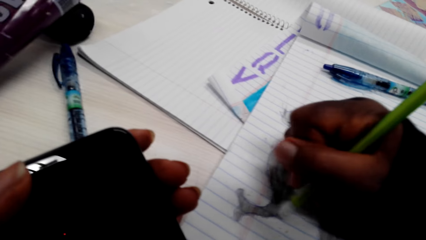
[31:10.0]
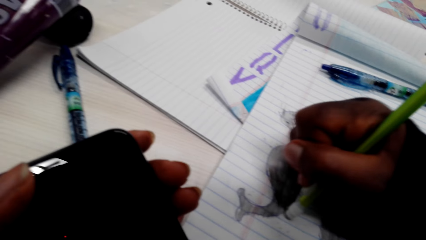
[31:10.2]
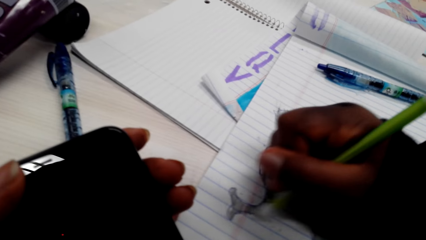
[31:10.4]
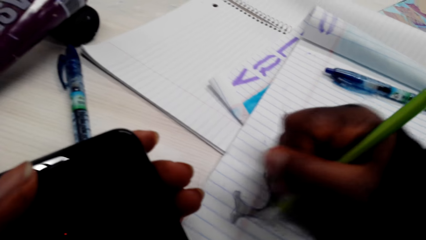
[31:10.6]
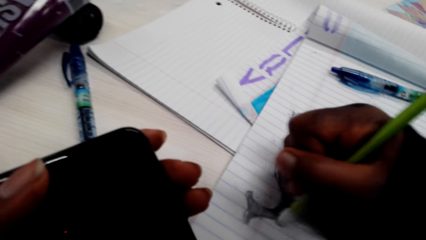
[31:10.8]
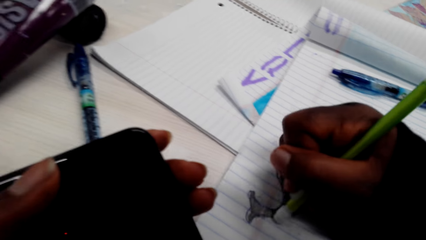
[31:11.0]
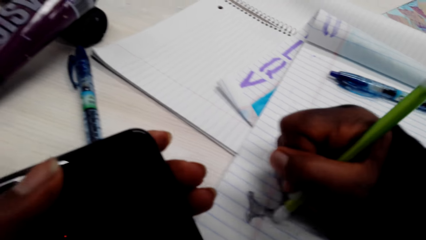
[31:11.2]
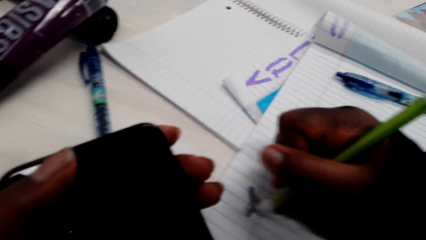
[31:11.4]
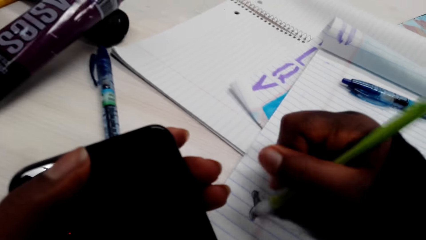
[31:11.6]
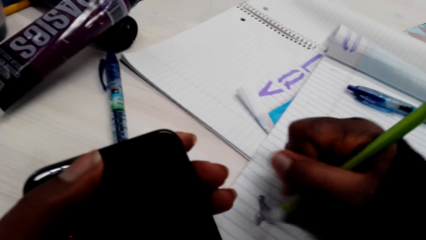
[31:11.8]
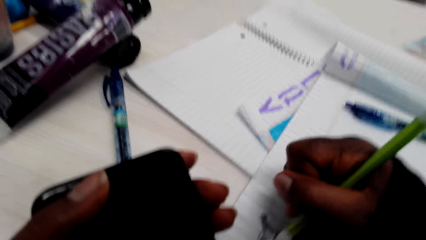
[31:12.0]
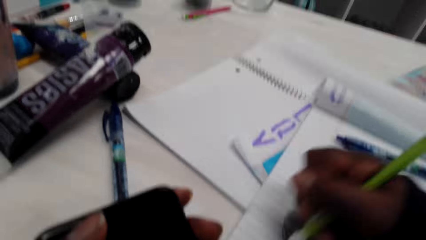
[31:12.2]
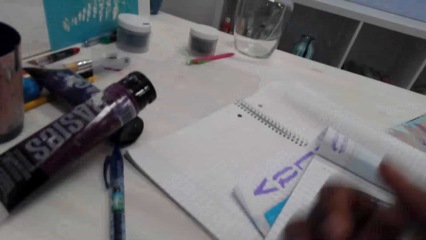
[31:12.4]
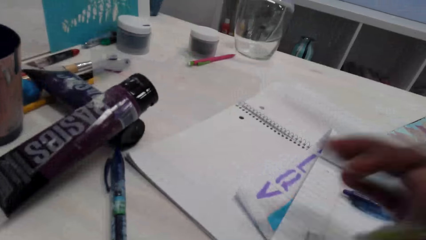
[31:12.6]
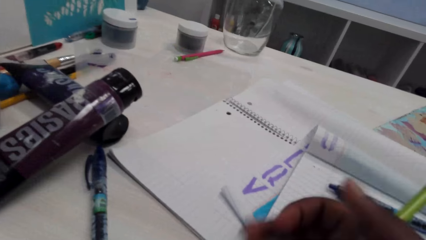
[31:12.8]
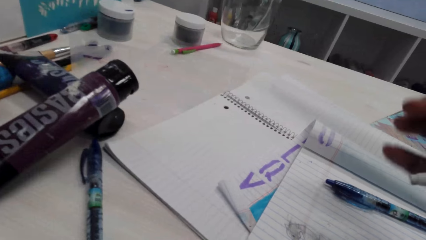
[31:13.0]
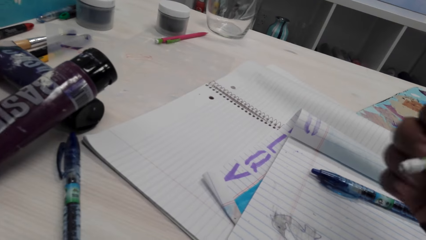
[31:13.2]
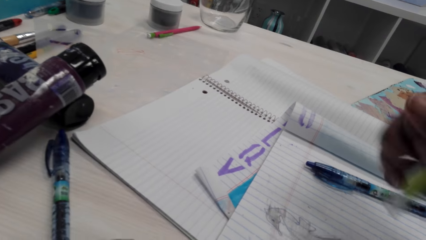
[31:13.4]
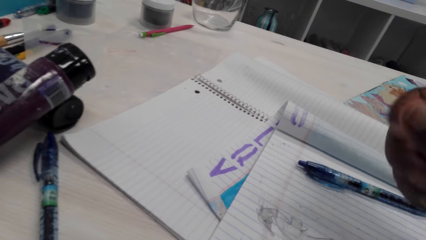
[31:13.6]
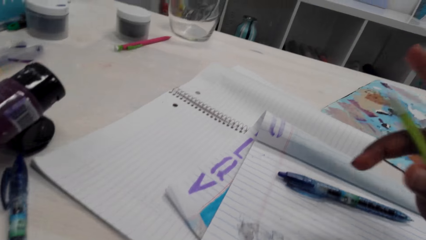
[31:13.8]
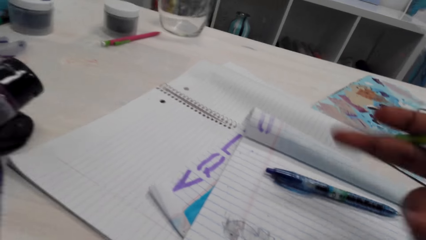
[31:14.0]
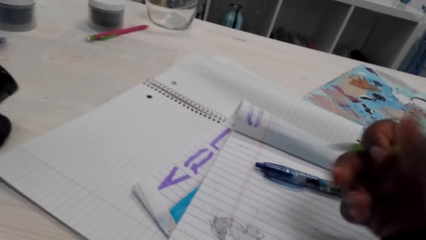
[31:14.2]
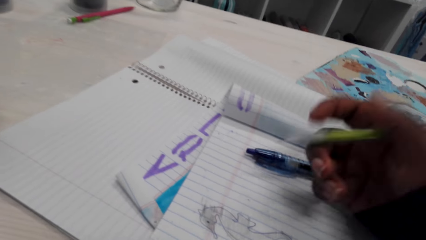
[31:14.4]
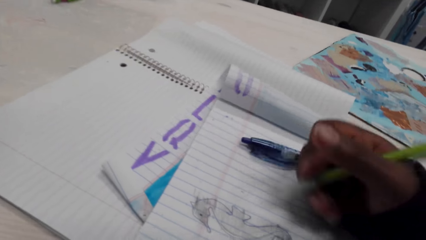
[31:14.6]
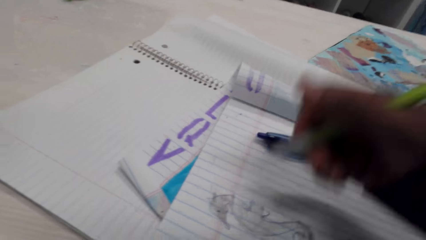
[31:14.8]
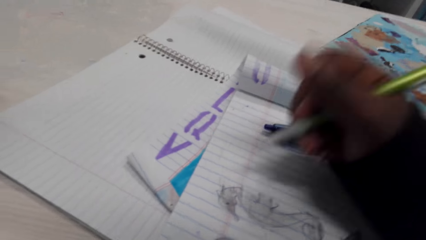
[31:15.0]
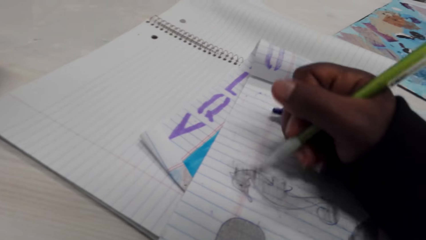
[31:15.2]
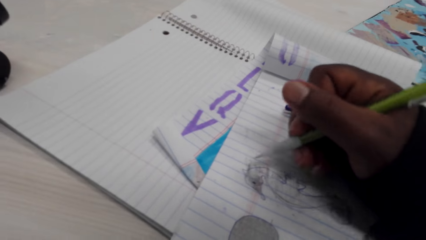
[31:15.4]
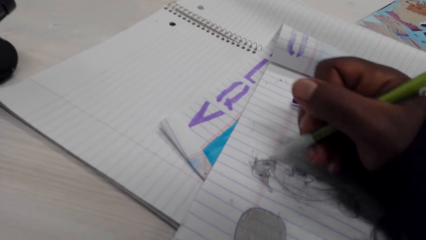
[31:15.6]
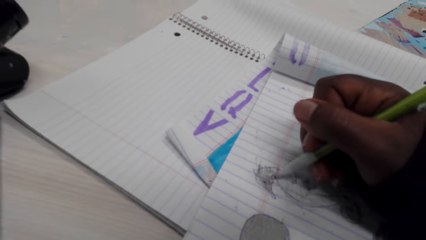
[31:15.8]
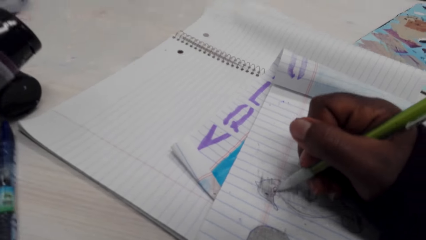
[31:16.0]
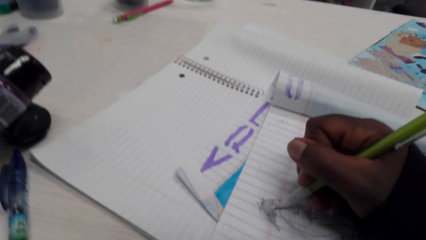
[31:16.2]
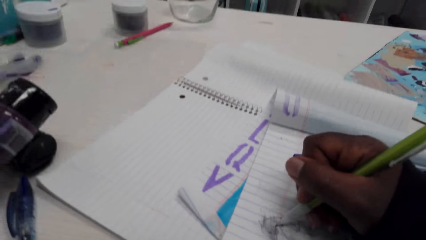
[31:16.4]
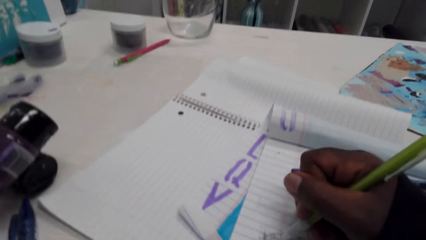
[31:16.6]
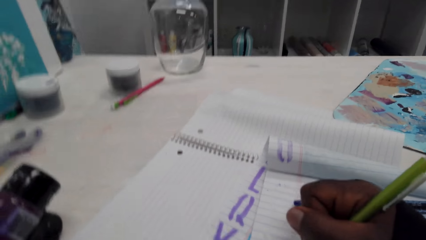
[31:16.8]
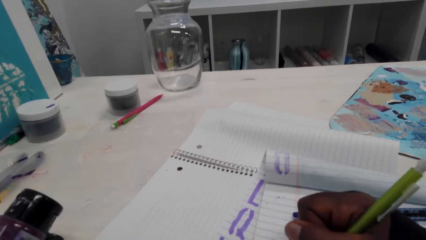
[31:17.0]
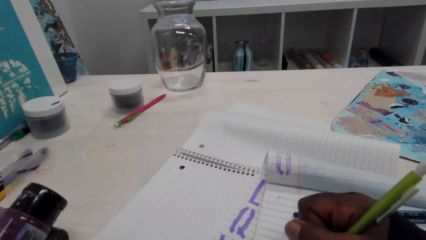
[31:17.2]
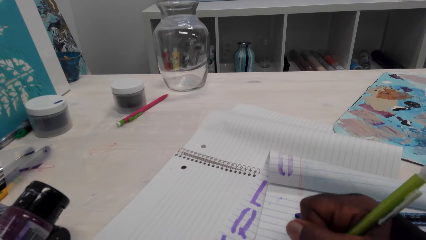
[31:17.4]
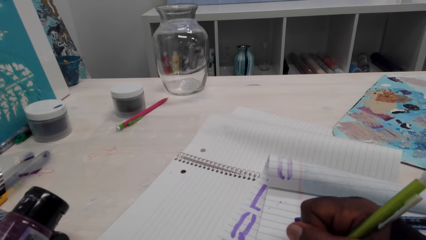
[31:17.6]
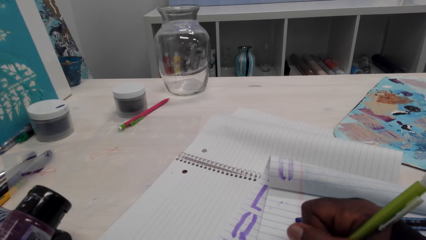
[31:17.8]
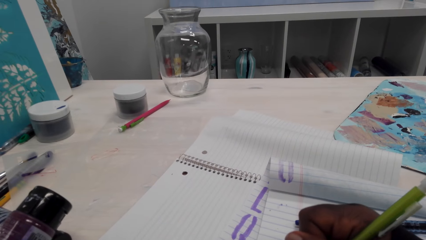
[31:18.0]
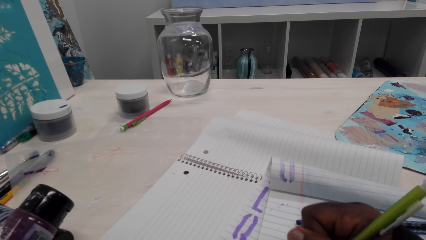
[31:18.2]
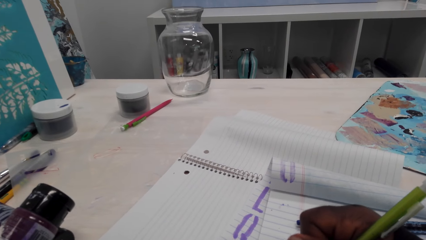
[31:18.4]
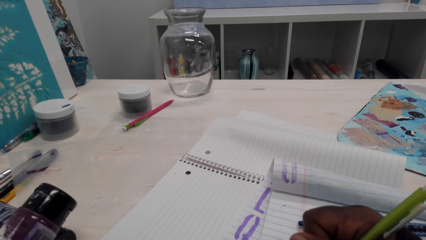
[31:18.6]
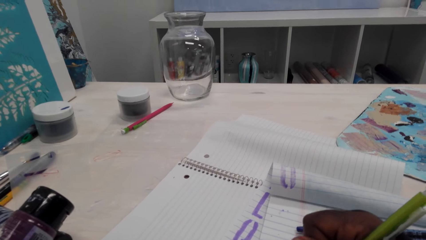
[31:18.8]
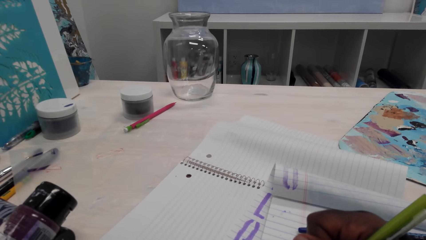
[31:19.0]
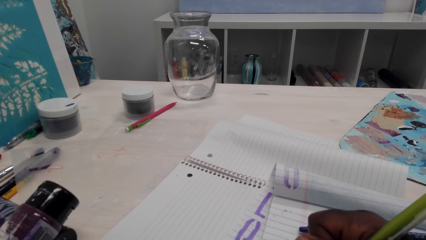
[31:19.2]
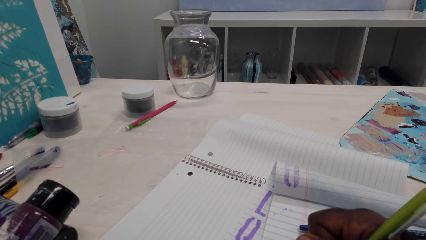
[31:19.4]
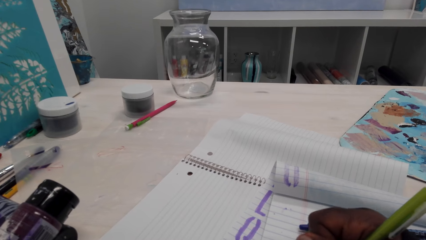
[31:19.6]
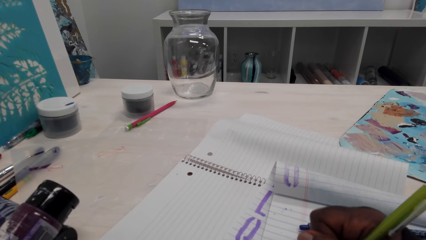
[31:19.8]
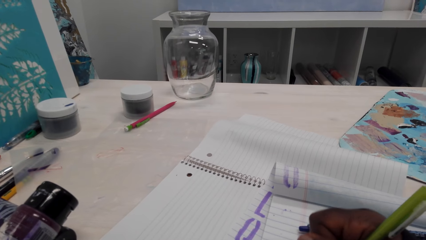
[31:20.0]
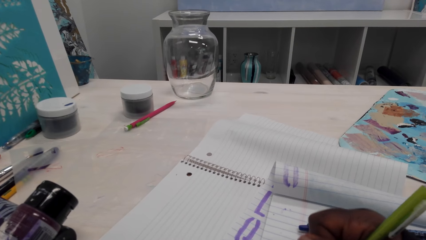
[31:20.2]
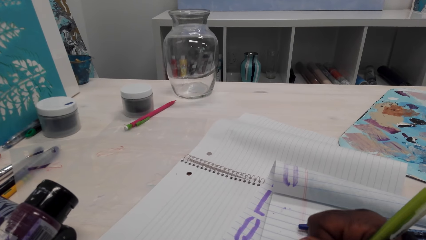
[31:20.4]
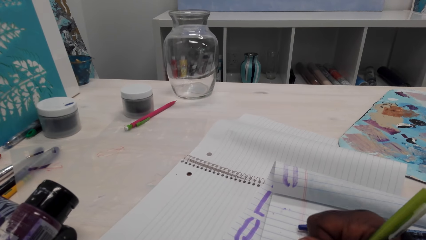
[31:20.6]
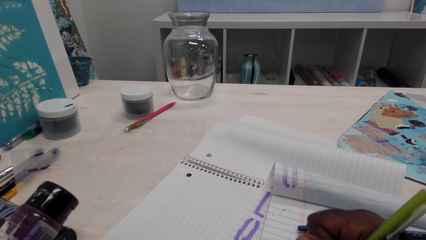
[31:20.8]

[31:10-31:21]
The camera wearer holds a pencil with her right hand. She adjusts the pencil. She colors on a picture with the pencil.

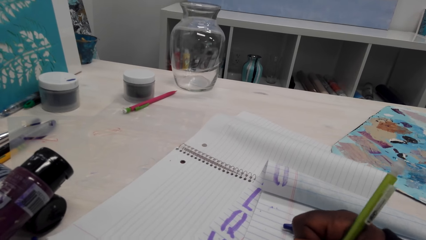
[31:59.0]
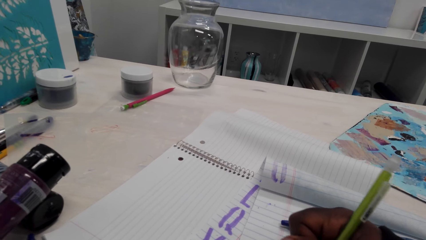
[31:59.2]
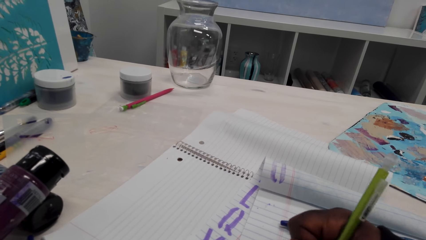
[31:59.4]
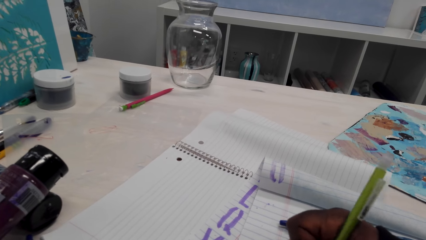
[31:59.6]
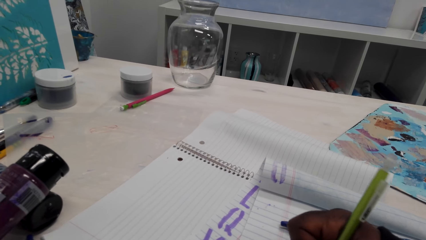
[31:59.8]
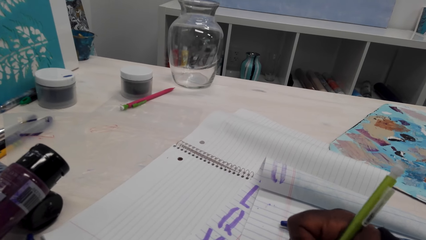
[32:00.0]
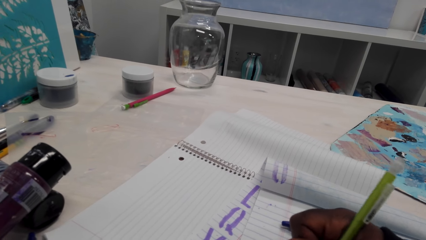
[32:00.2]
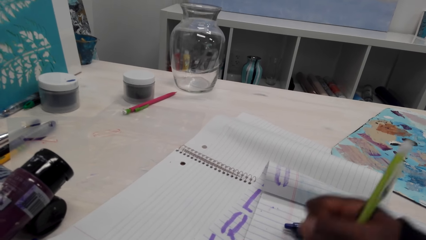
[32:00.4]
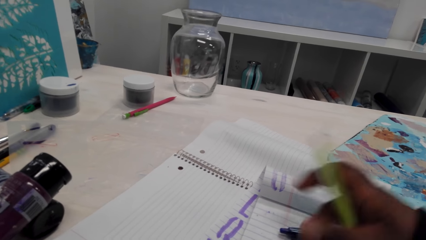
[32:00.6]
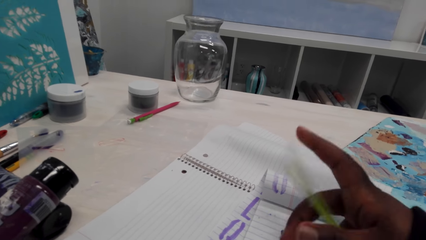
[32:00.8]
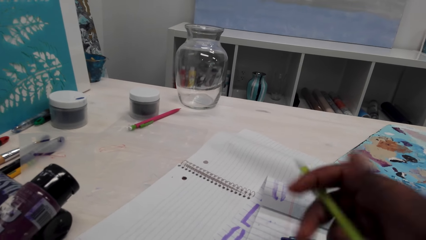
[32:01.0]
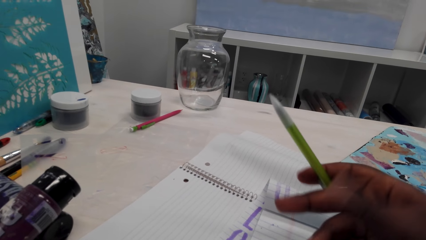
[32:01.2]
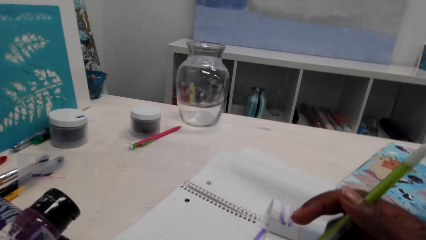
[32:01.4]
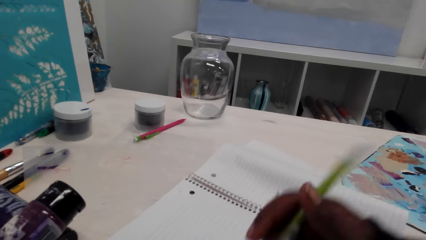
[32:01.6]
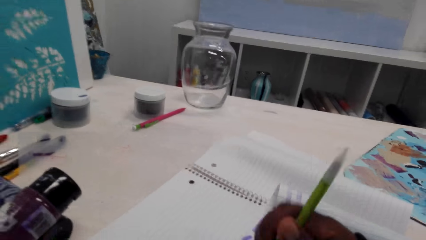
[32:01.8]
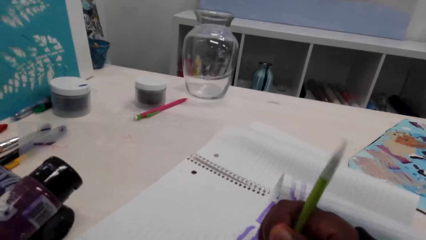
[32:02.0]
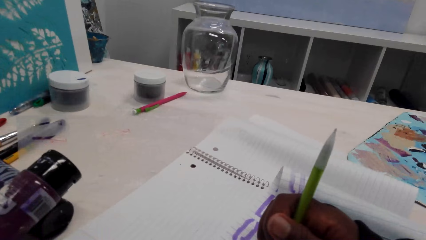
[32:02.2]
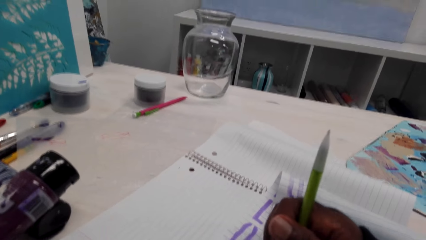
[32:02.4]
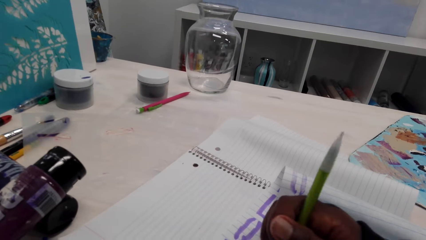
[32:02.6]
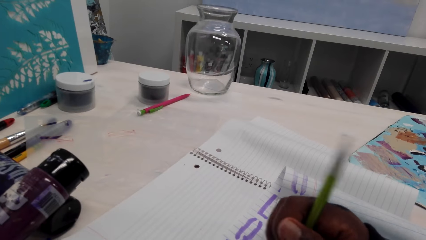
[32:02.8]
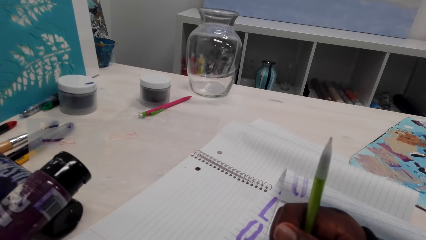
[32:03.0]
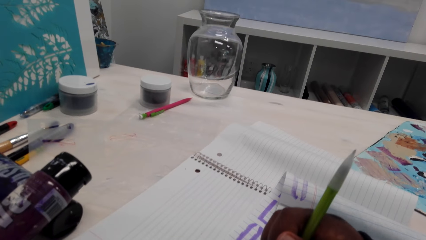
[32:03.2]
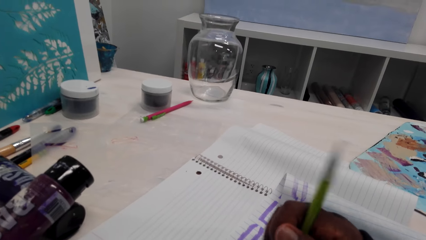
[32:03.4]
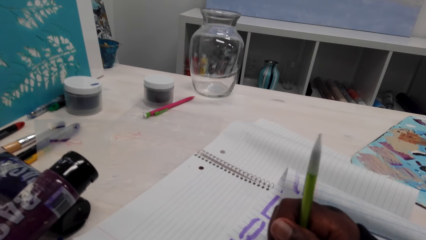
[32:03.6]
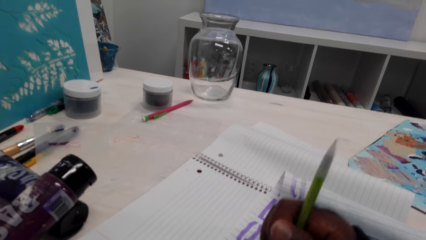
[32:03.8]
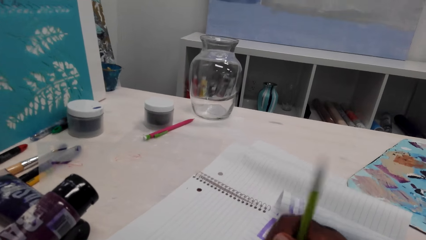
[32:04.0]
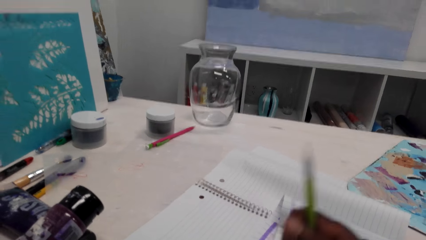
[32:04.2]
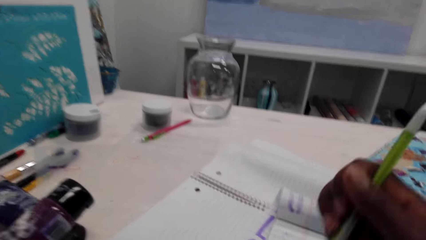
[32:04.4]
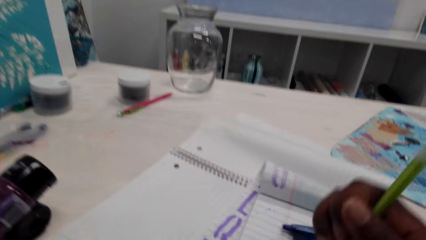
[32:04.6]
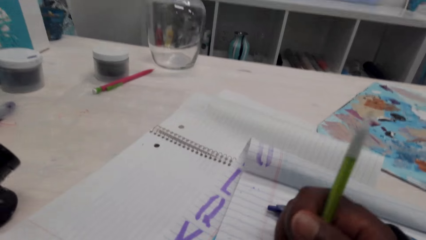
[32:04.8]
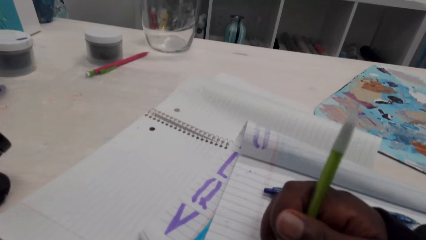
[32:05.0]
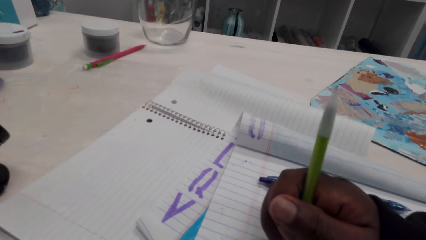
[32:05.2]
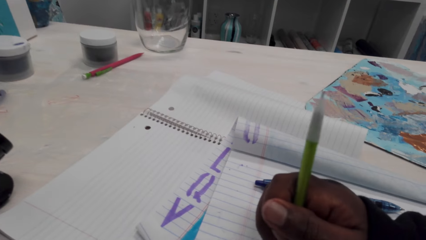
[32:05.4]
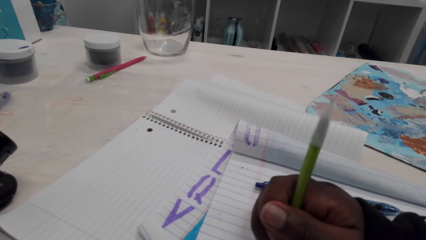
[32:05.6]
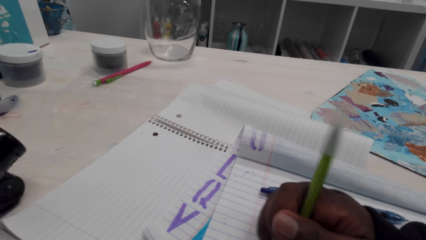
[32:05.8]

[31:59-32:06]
The camera wearer adjusts the pencil. They turn the pencil. They rub on the book with the pencil rubber.
